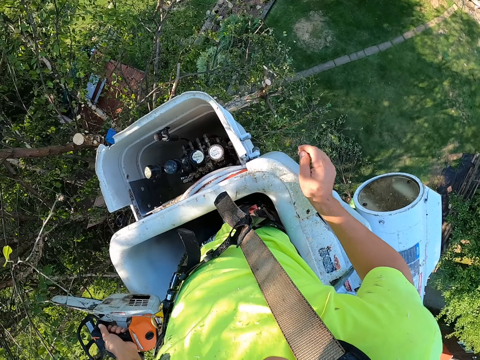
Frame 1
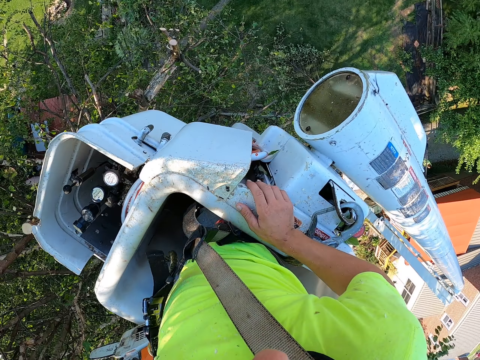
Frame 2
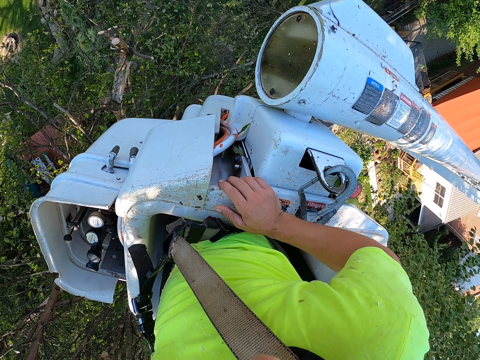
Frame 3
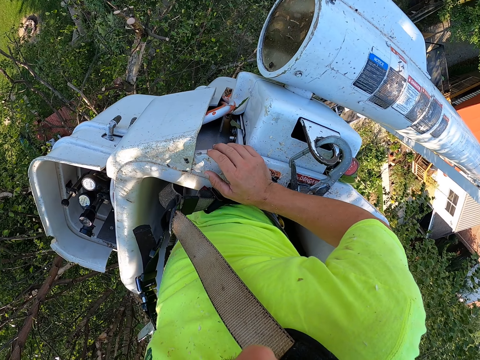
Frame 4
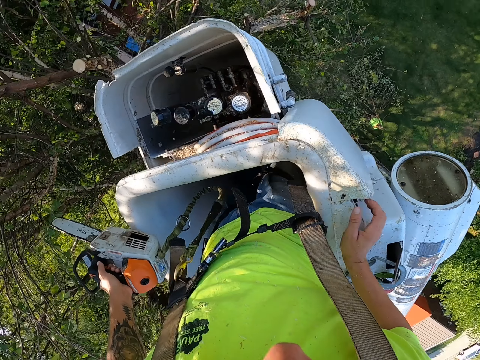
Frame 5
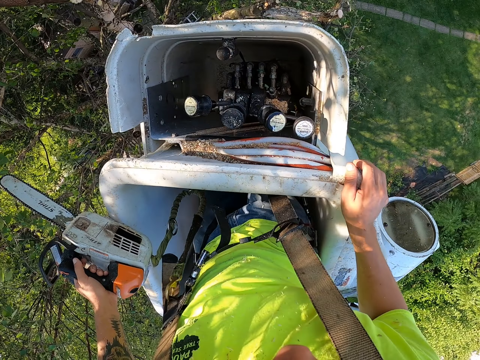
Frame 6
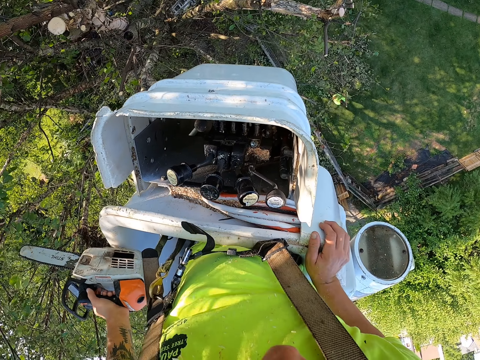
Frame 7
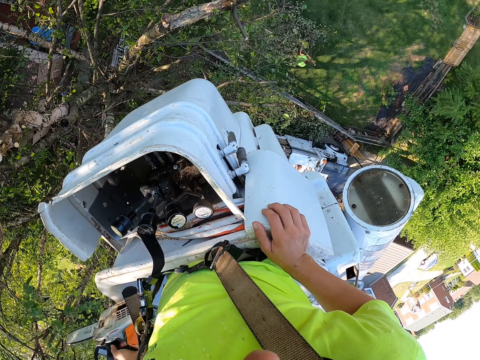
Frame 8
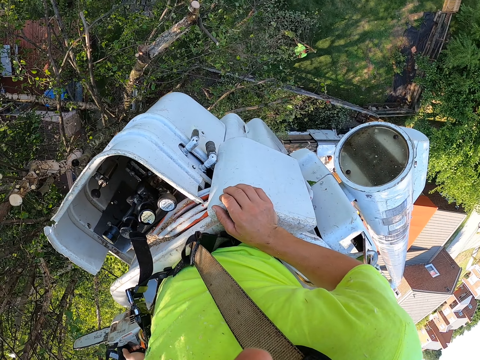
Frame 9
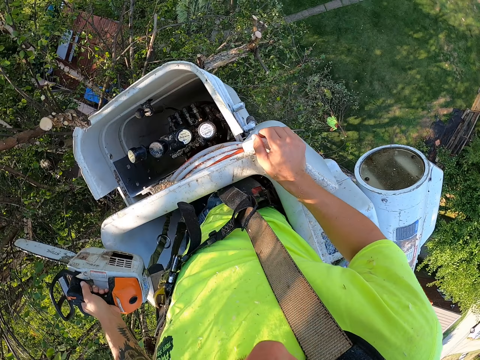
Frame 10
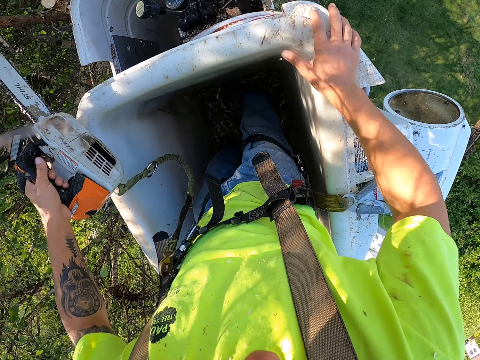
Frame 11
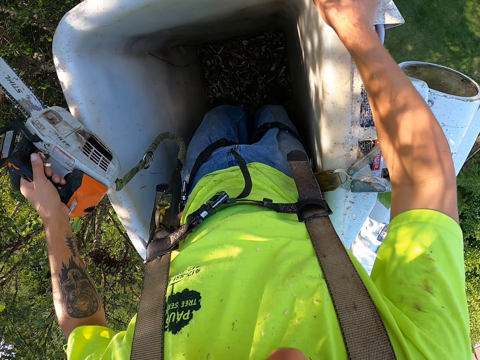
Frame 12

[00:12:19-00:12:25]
The camera wearer adjusts the trash in the bucket lift with his legs.

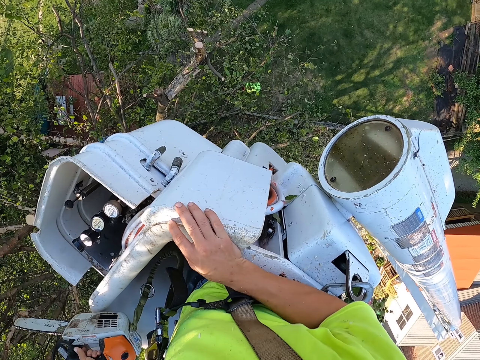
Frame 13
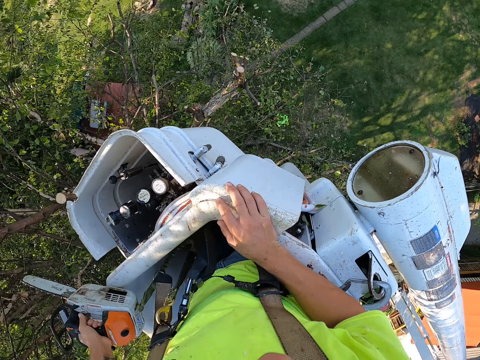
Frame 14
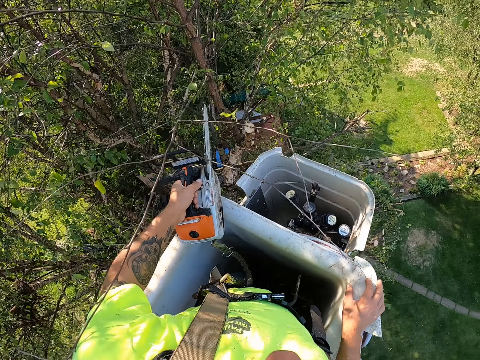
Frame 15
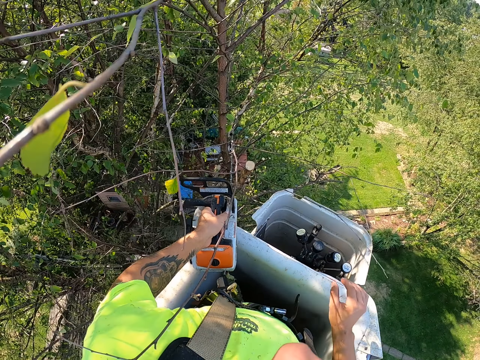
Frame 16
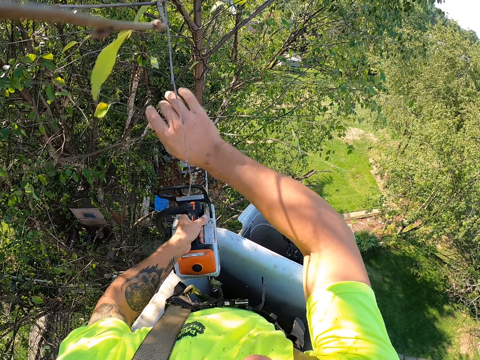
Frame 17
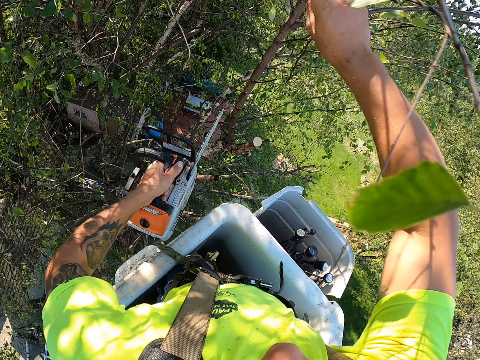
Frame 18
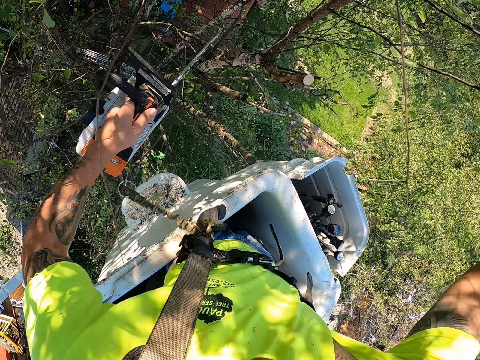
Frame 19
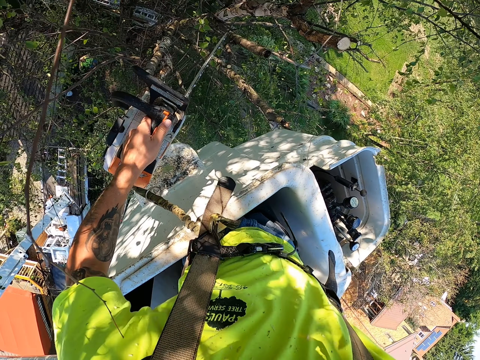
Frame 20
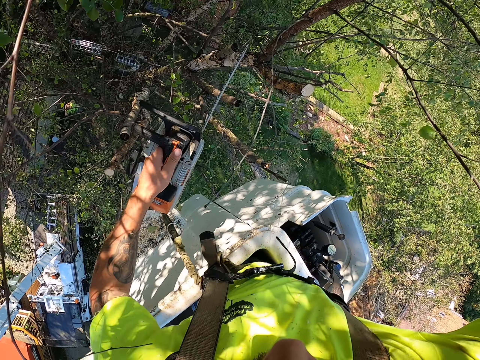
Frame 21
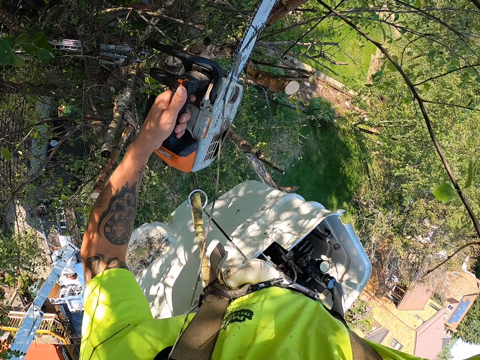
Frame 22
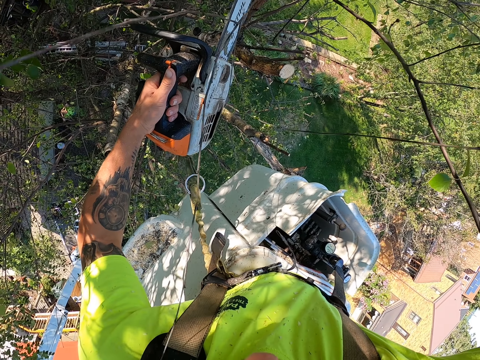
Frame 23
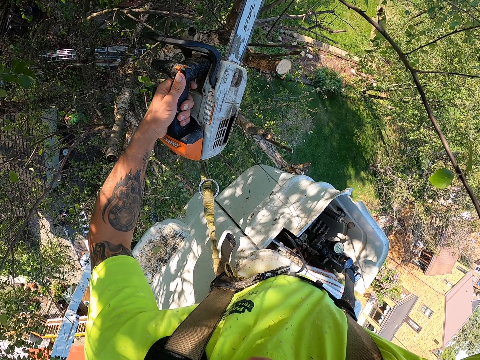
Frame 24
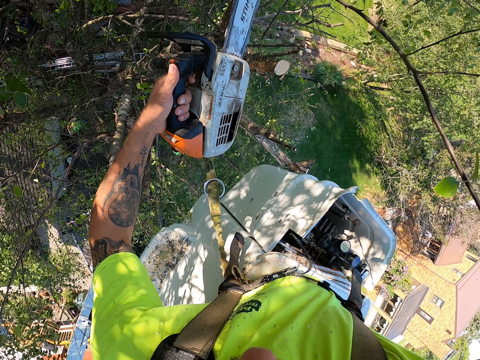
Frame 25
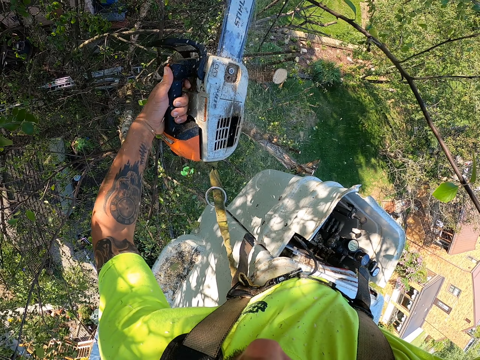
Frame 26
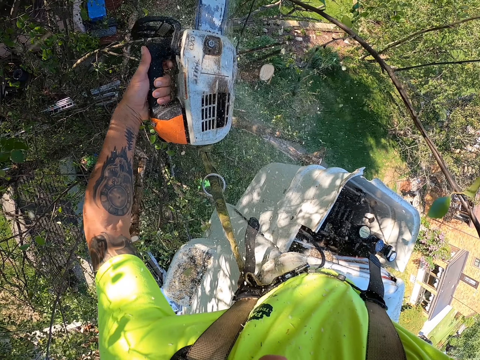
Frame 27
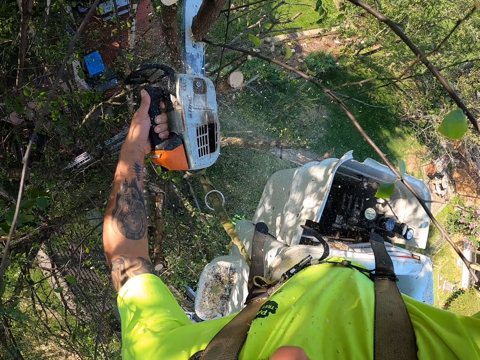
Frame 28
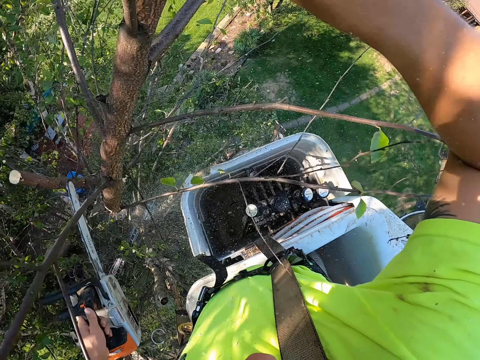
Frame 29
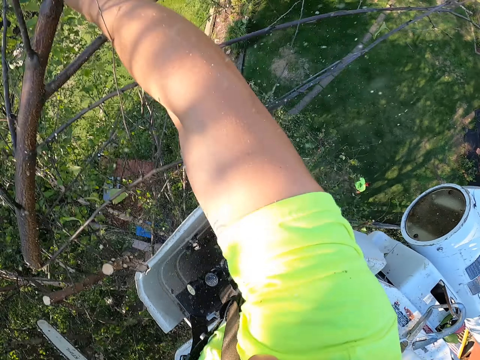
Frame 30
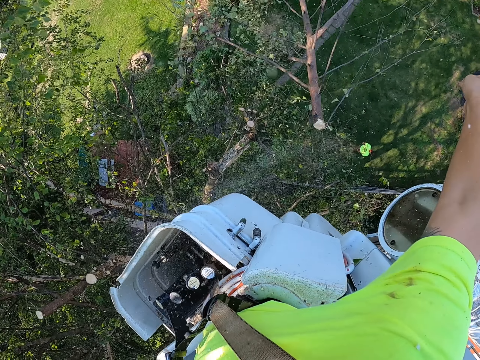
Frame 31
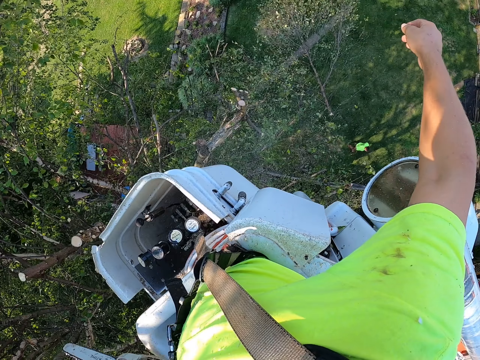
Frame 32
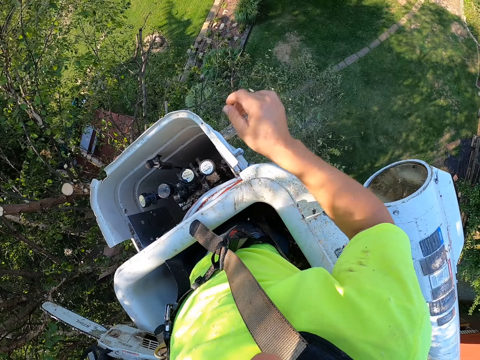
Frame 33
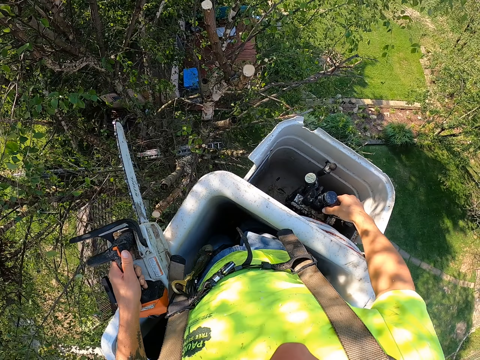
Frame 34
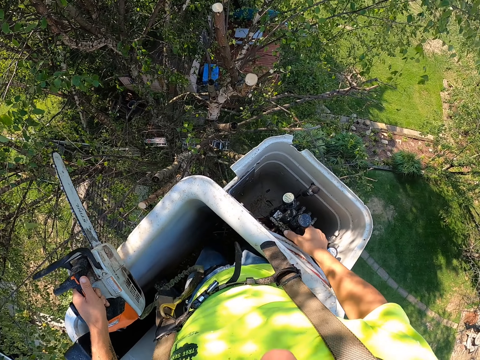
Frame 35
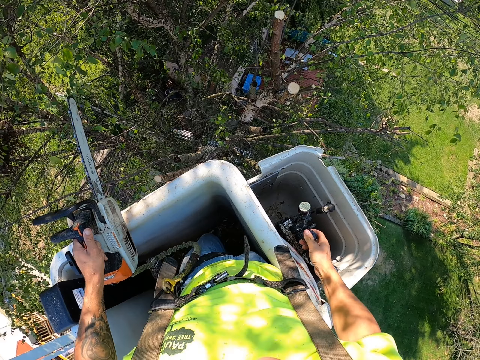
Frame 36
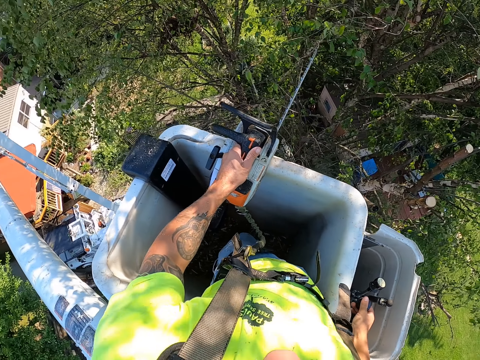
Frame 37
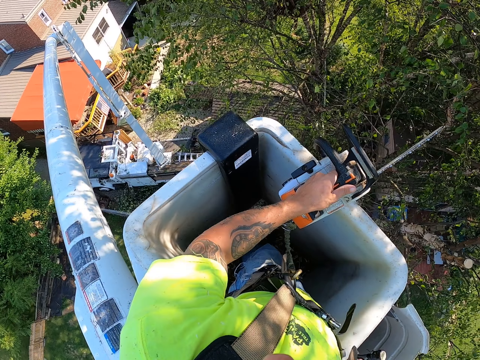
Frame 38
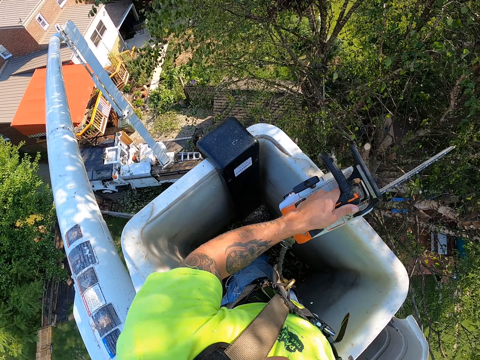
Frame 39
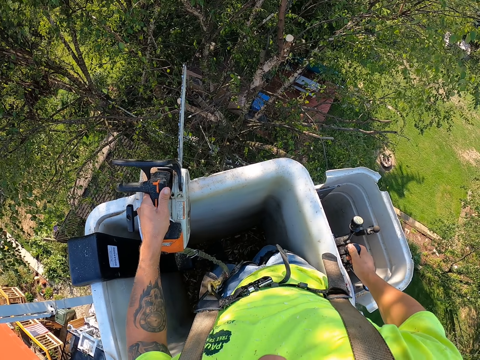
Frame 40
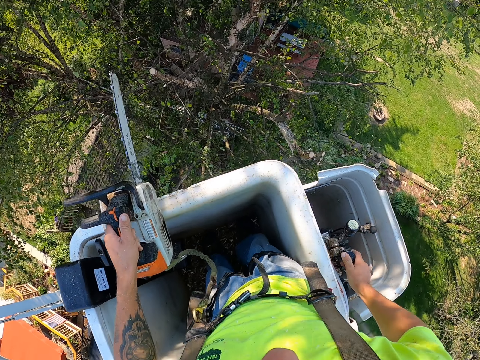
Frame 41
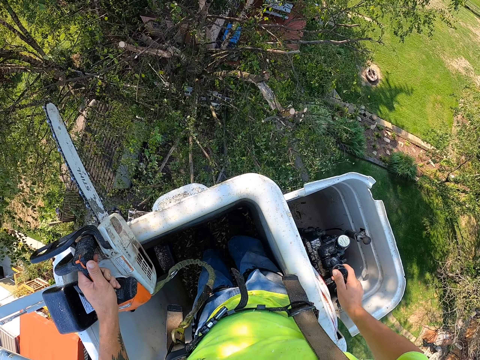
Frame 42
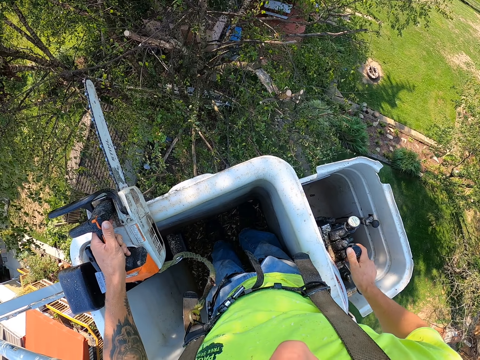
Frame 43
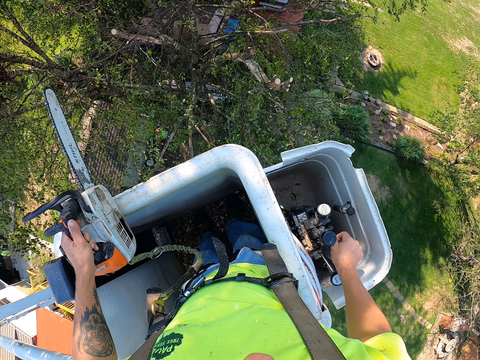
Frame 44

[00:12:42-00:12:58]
The camera wearer touches a branch with his right hand. He cuts the tree branch with the chainsaw in his left hand. He drops the branch from his right hand on the ground. He controls the boom lift with his right hand on the gear.

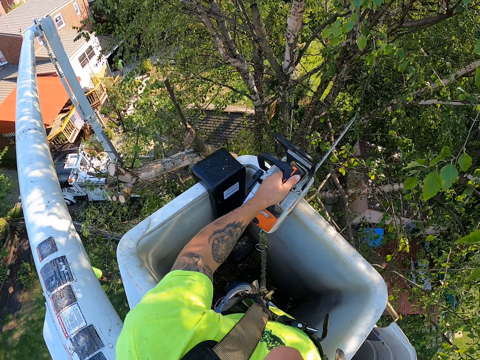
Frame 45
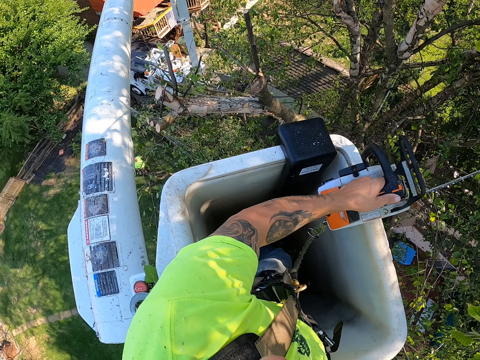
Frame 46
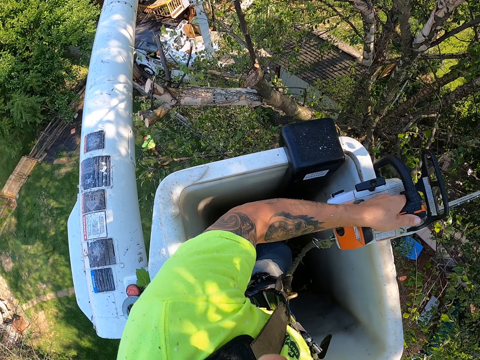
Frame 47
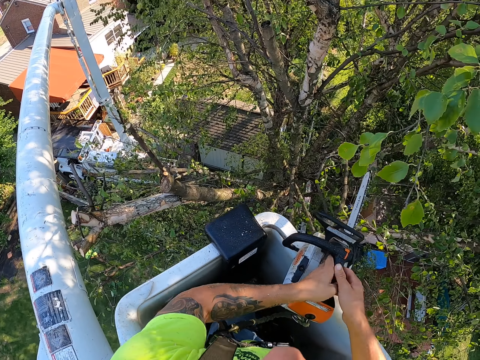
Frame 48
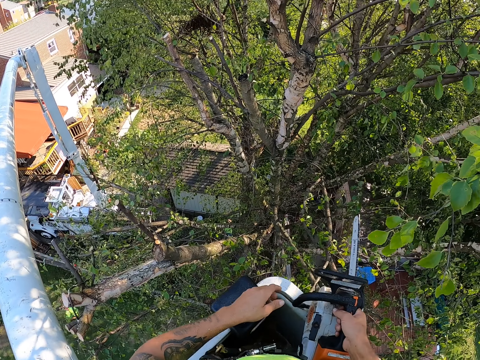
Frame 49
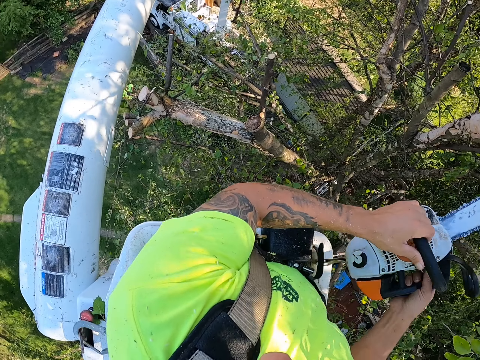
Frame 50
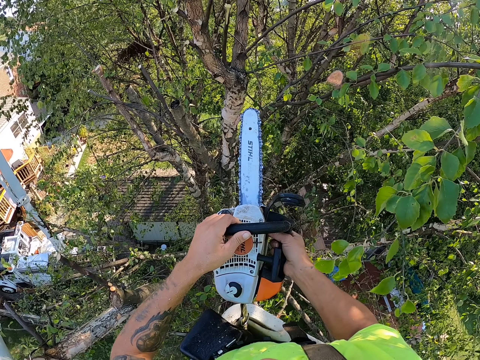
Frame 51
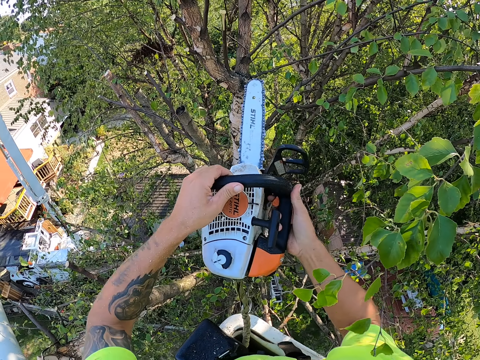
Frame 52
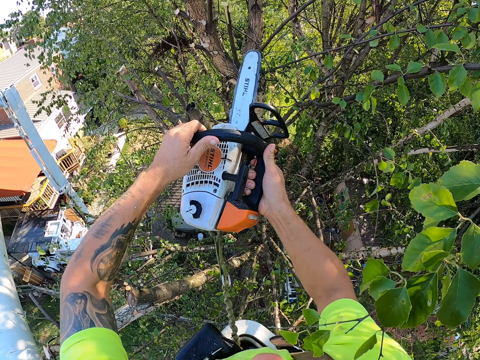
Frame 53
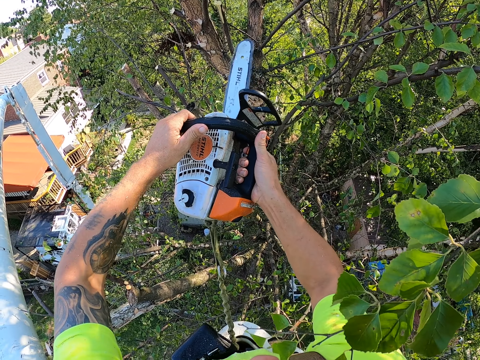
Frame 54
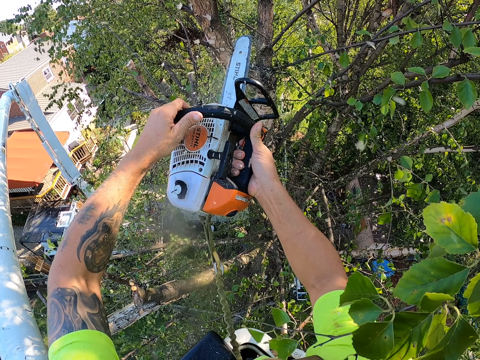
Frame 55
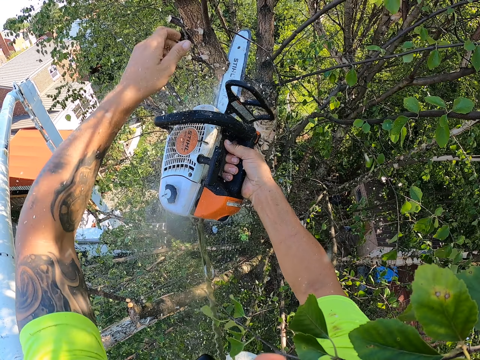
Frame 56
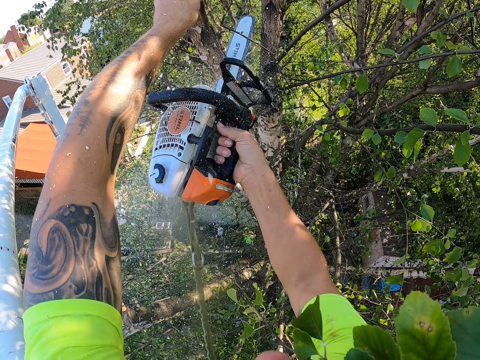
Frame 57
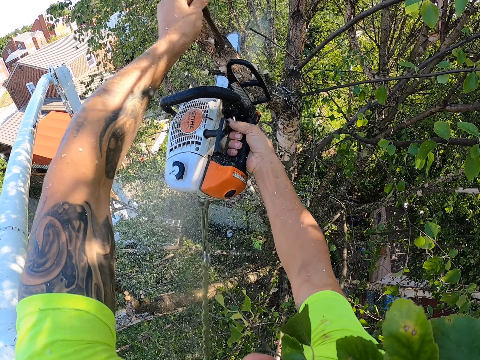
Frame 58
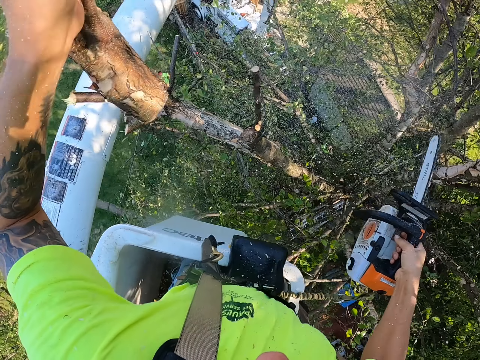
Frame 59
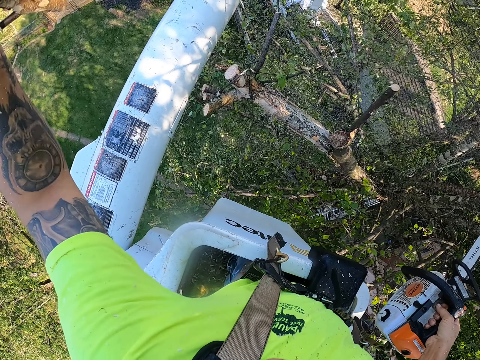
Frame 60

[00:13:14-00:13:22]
The camera wearer holds the chainsaw with both hands. He holds the chainsaw with his right hand. He holds the chainsaw with both hands. He cuts the tree branch with the chainsaw in both hands. He holds the chainsaw with his right hand. He holds a tree branch with his left hand.
